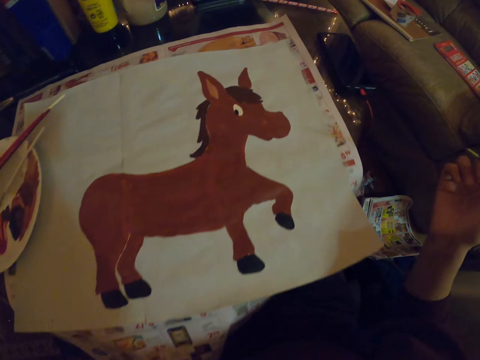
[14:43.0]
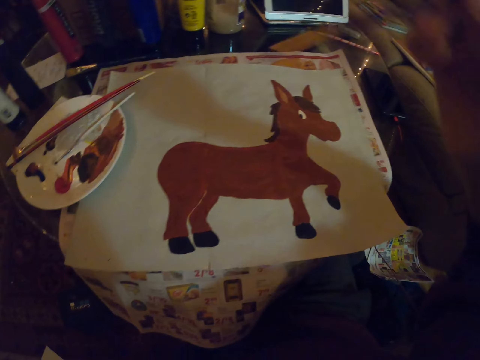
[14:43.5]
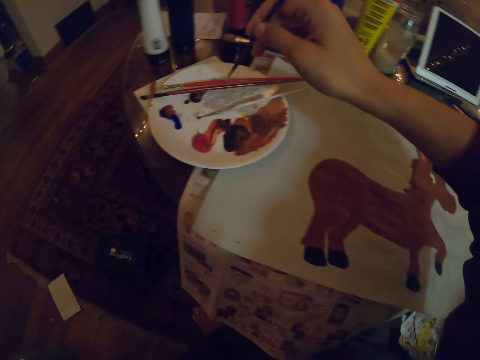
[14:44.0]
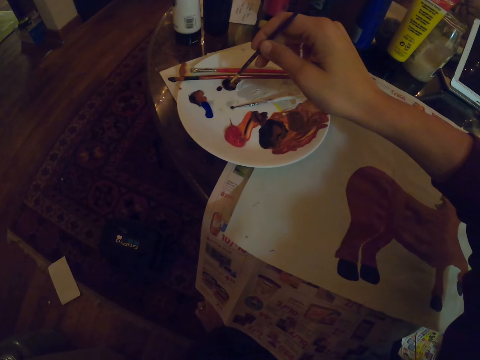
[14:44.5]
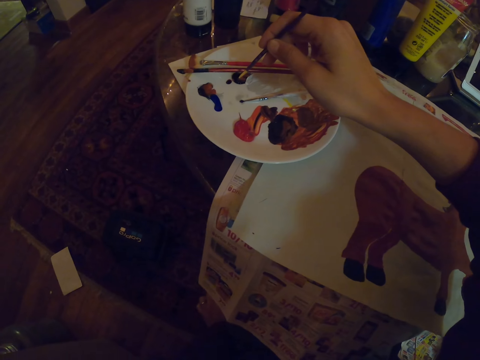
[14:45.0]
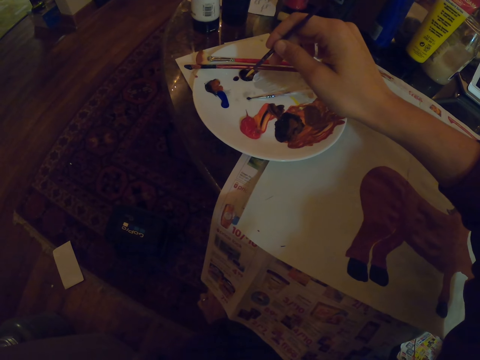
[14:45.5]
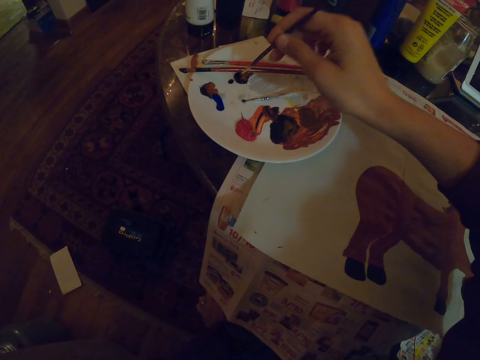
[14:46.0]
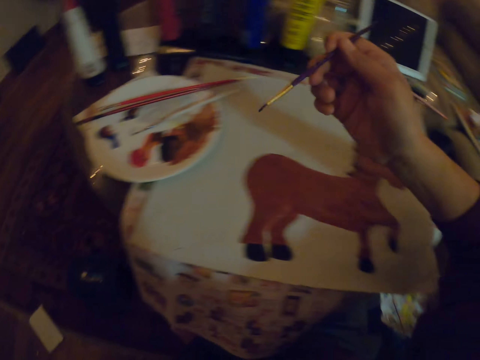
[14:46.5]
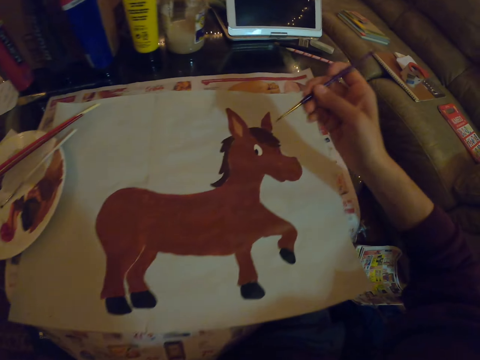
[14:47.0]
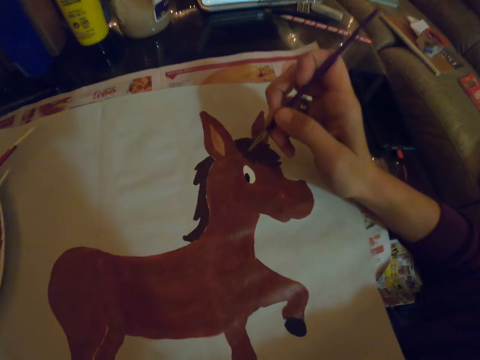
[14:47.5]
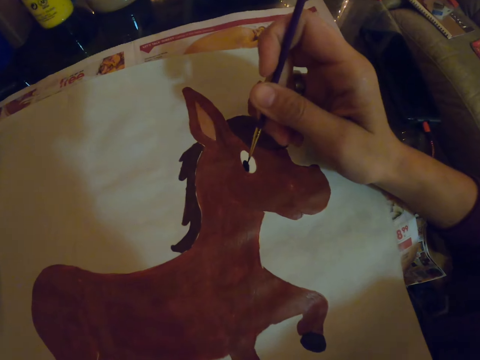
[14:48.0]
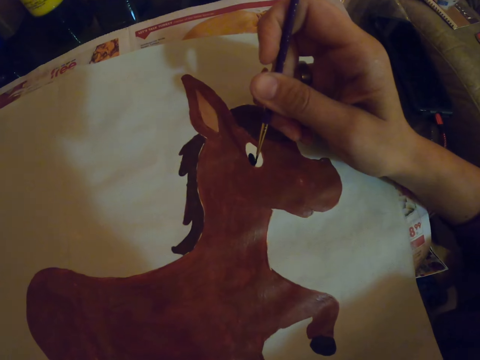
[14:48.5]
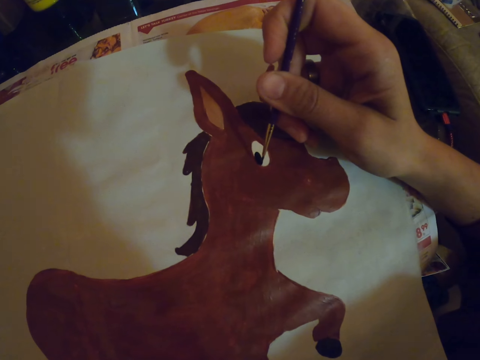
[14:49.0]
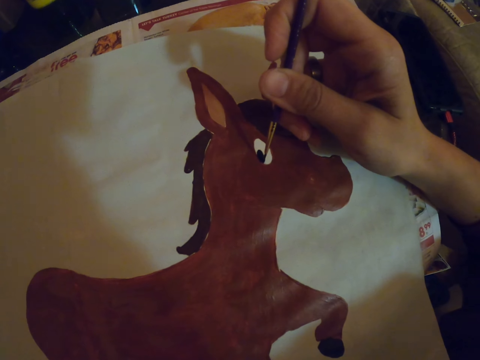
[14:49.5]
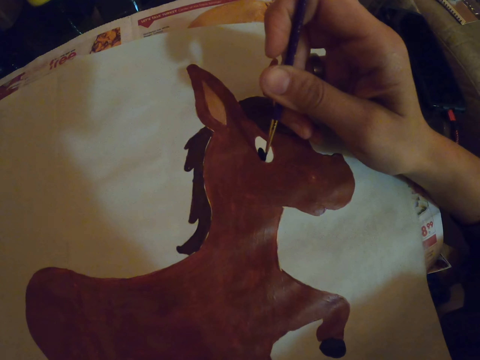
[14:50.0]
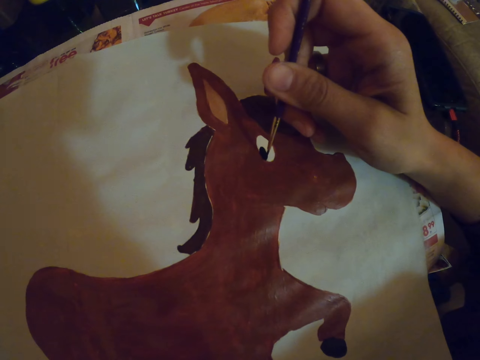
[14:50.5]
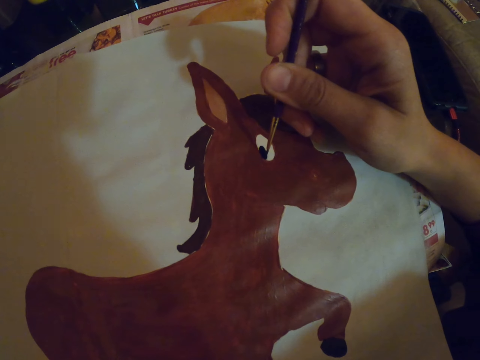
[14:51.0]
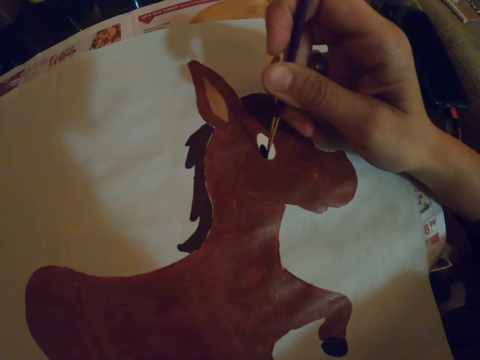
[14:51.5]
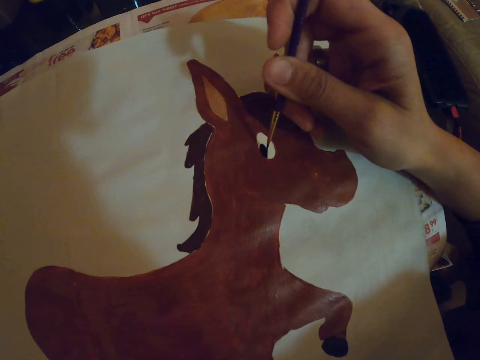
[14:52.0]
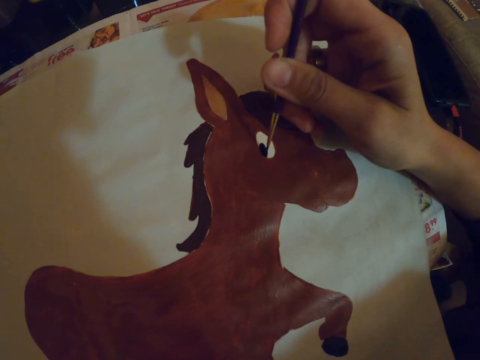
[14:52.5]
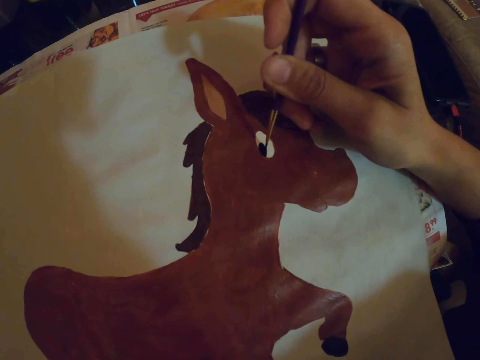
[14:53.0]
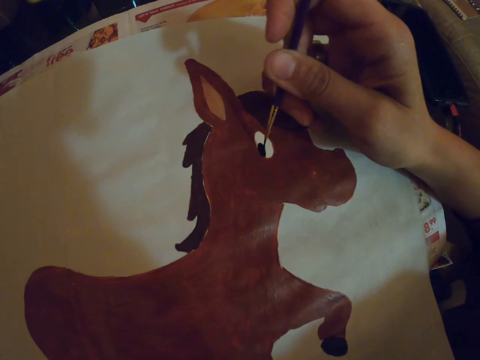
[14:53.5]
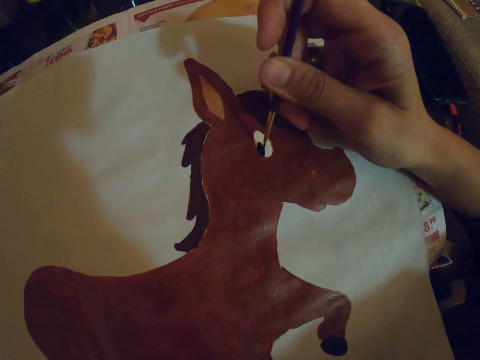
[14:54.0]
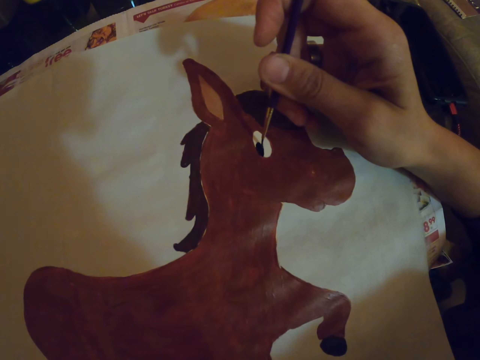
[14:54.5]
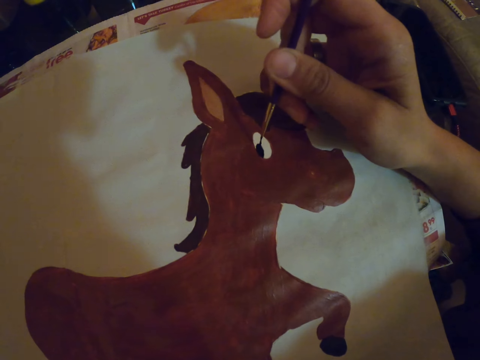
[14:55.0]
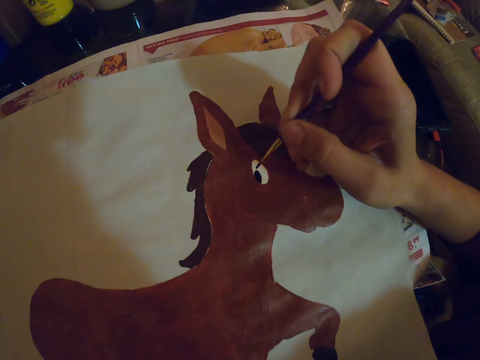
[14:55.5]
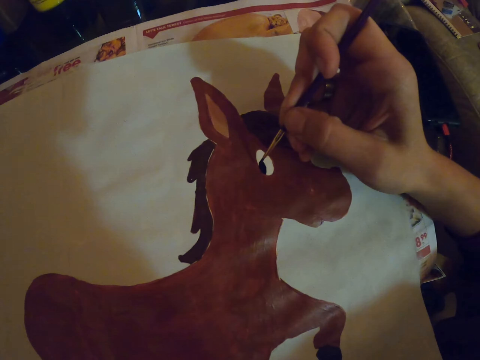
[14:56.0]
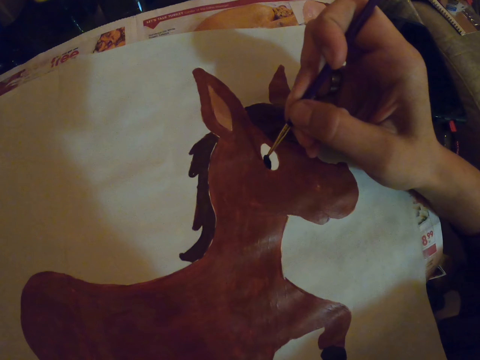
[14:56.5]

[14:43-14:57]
The camera wearer paints a drawing with a paint brush.

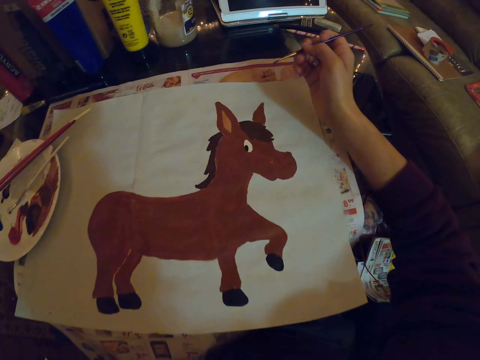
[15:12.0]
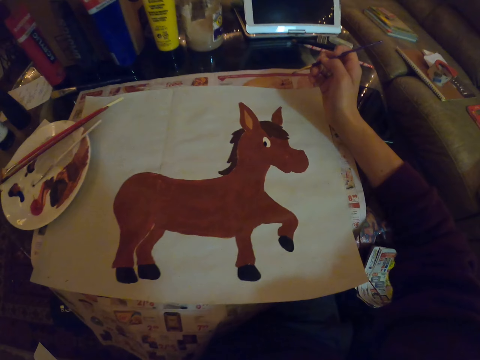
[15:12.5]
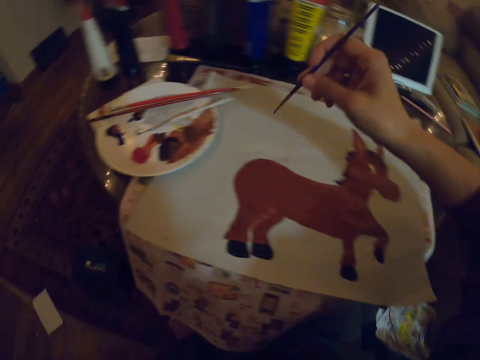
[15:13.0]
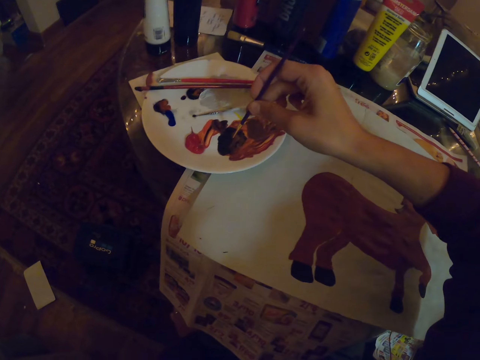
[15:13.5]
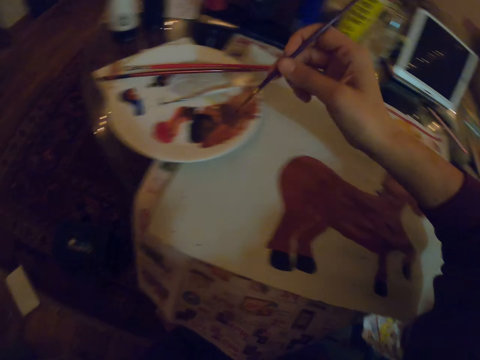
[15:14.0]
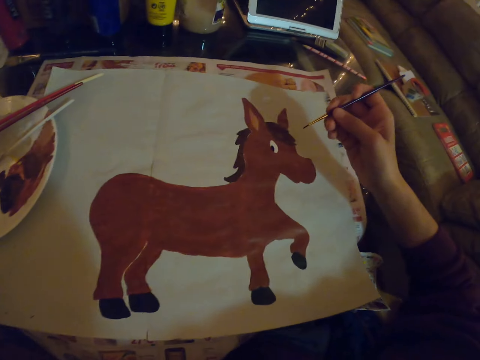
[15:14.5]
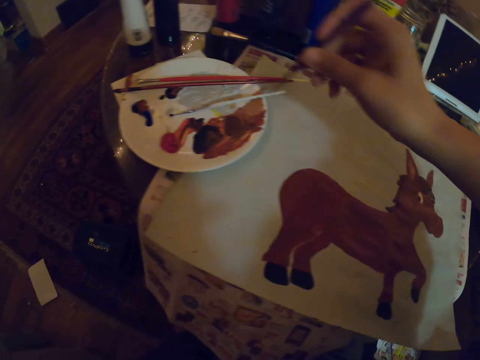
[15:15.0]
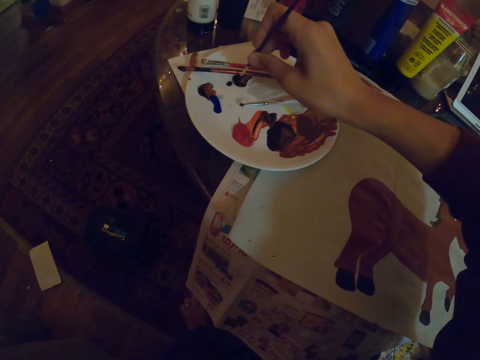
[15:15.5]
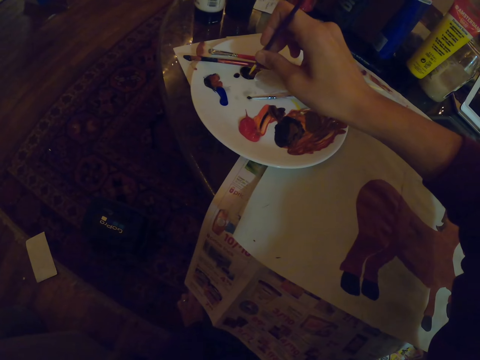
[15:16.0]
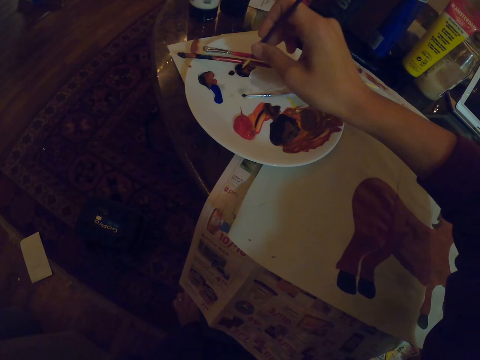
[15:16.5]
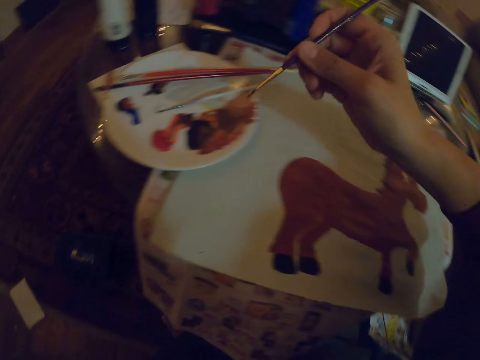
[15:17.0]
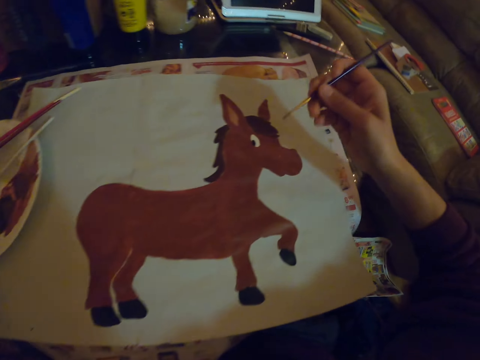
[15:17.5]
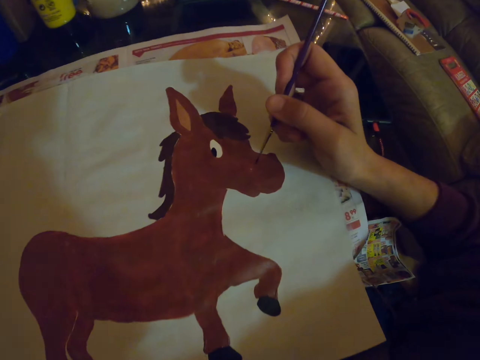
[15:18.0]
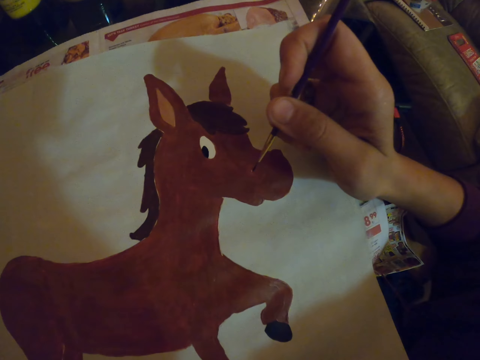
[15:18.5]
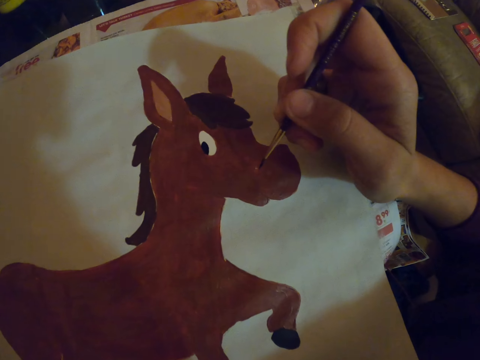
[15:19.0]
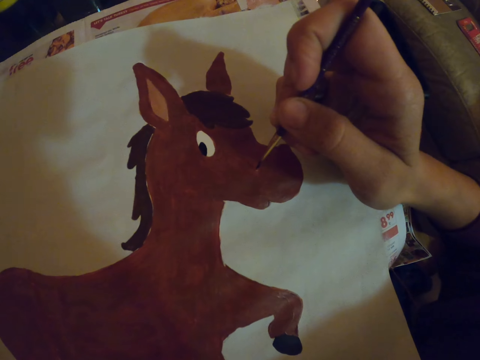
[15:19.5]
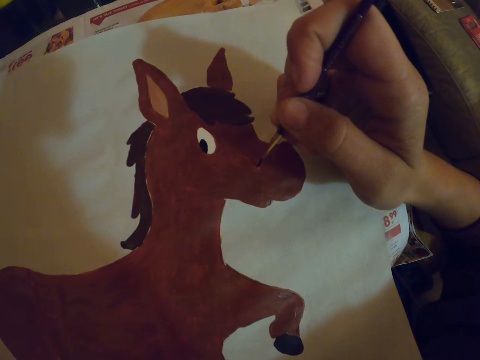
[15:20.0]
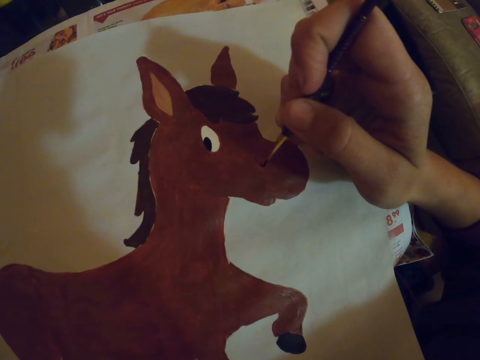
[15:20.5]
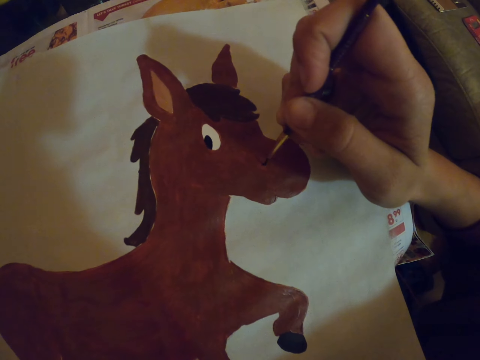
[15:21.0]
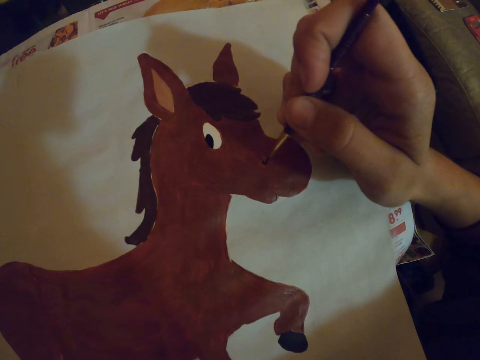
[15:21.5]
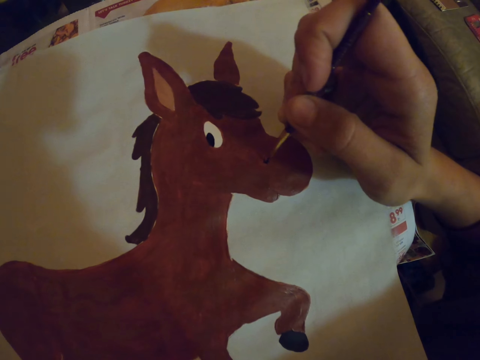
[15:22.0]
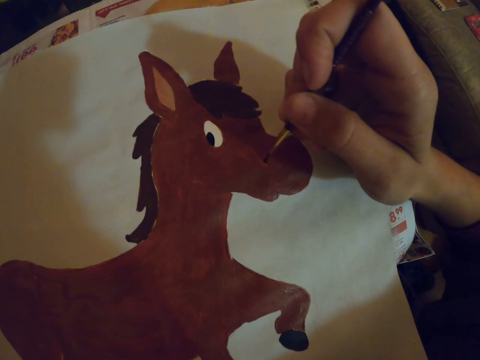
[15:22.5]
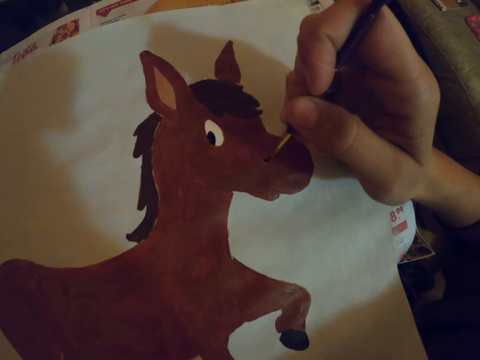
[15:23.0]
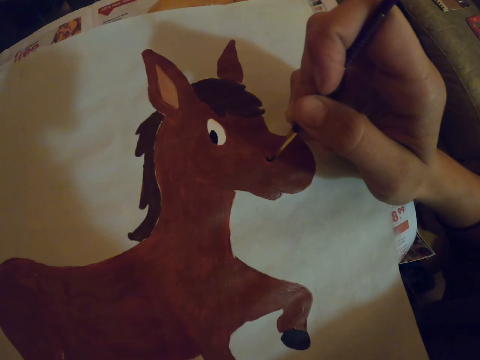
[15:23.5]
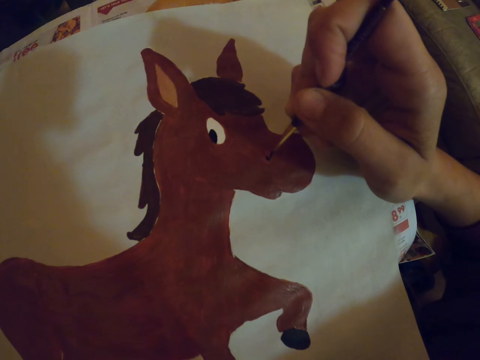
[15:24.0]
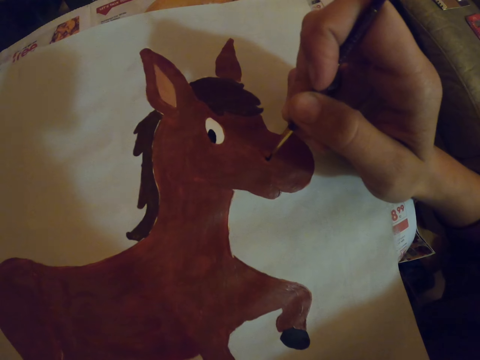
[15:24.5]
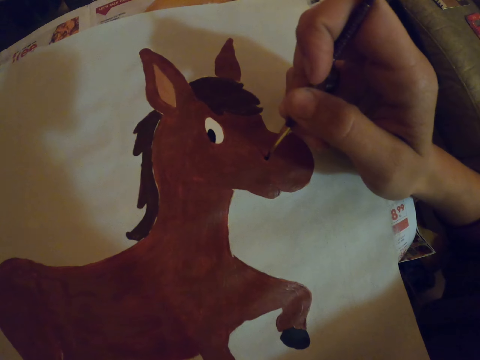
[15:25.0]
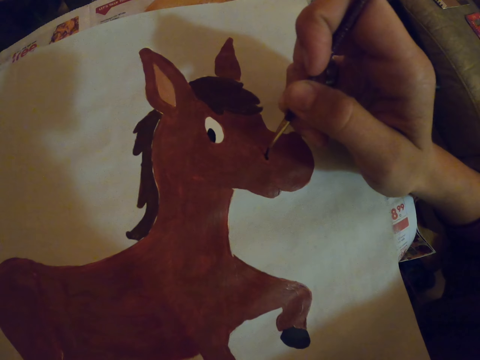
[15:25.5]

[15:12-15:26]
The camera wearer takes paint from a plate with a paint brush. They paint a drawing with the paint brush.
